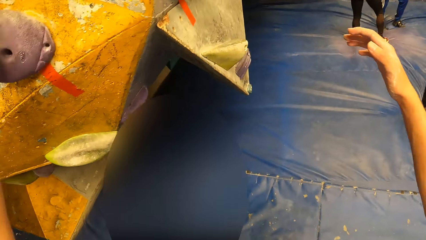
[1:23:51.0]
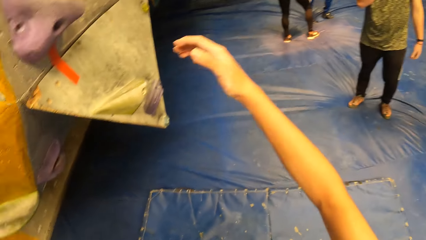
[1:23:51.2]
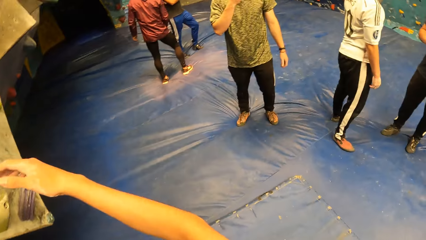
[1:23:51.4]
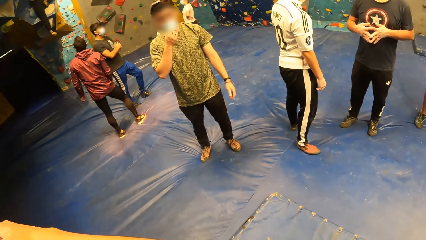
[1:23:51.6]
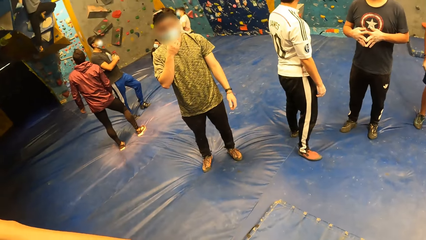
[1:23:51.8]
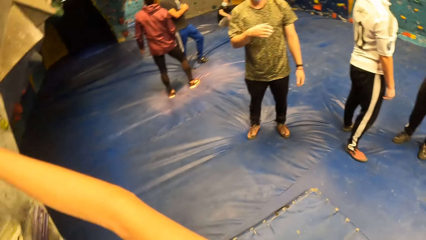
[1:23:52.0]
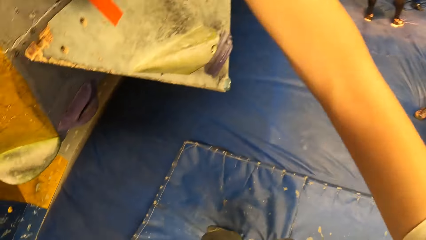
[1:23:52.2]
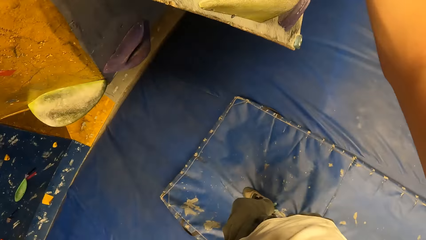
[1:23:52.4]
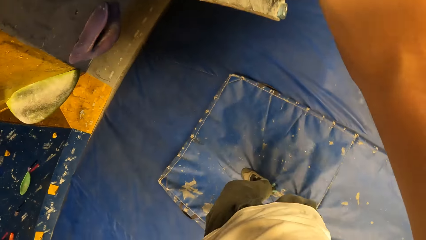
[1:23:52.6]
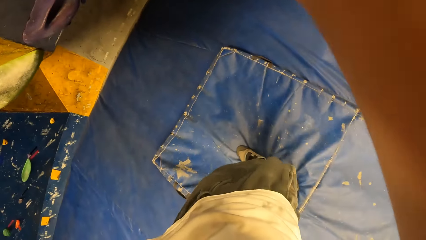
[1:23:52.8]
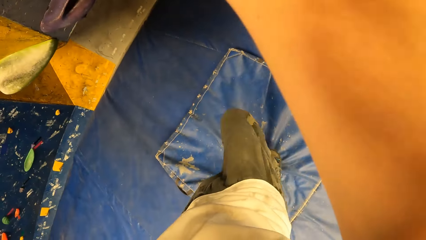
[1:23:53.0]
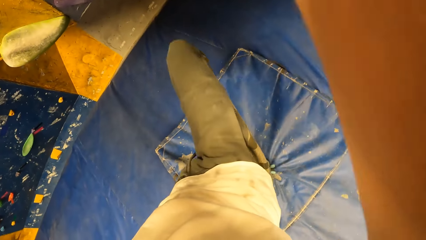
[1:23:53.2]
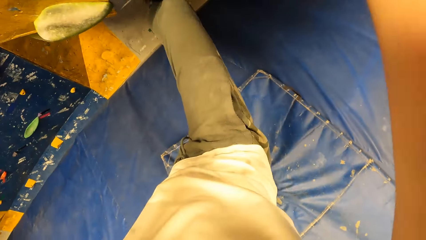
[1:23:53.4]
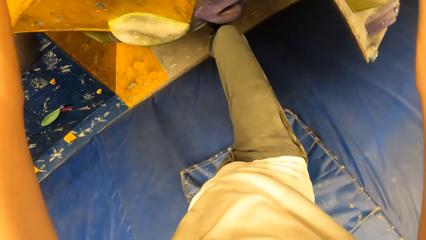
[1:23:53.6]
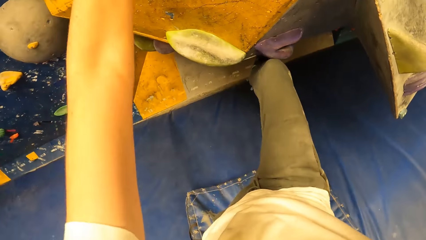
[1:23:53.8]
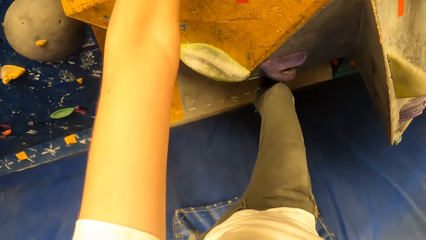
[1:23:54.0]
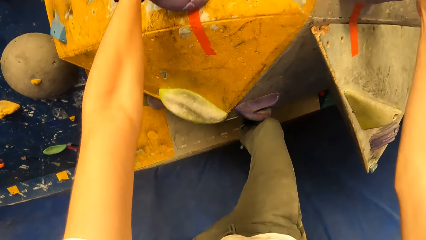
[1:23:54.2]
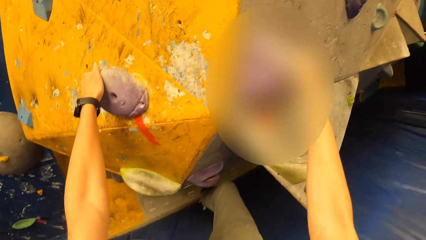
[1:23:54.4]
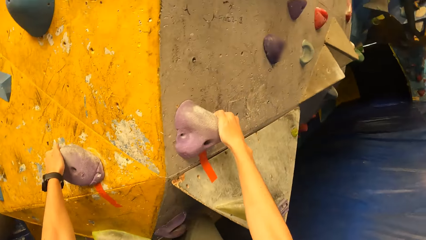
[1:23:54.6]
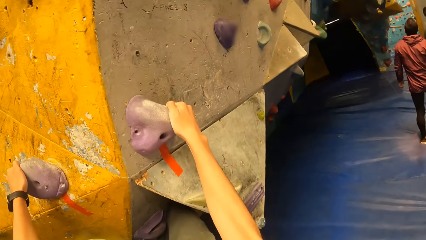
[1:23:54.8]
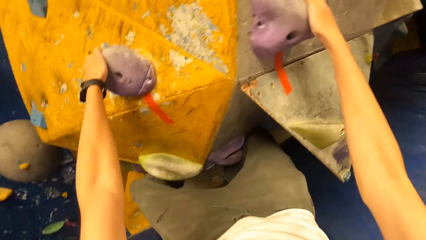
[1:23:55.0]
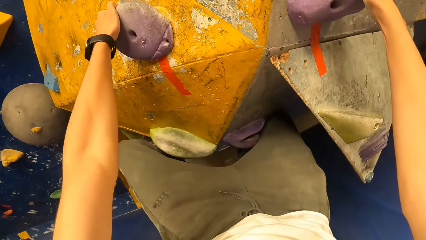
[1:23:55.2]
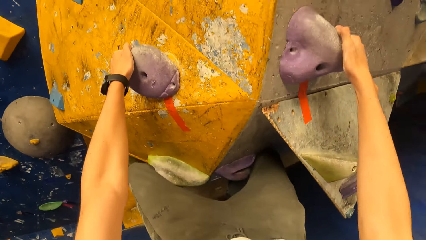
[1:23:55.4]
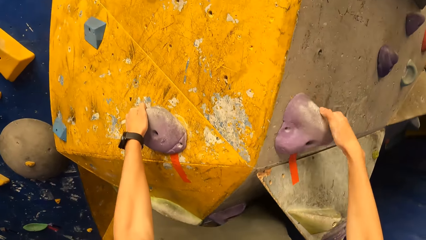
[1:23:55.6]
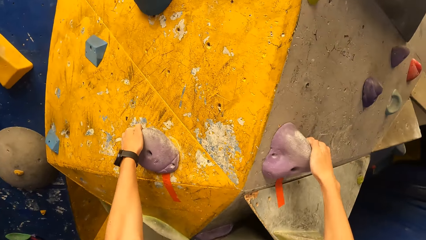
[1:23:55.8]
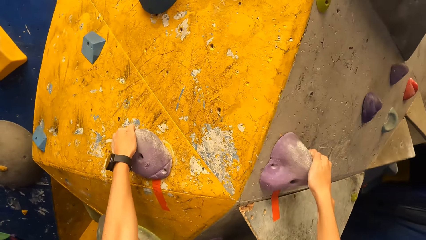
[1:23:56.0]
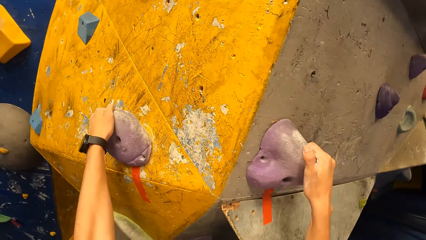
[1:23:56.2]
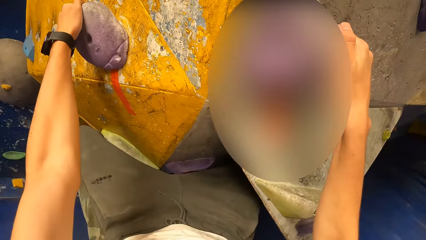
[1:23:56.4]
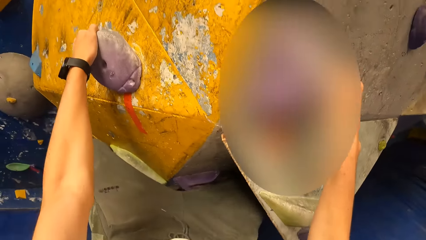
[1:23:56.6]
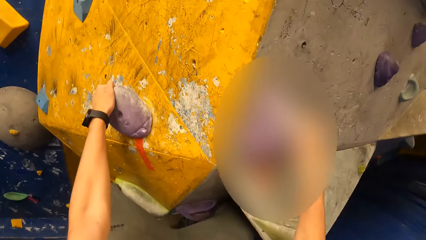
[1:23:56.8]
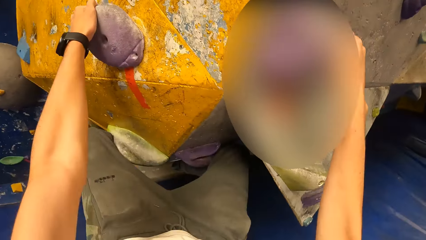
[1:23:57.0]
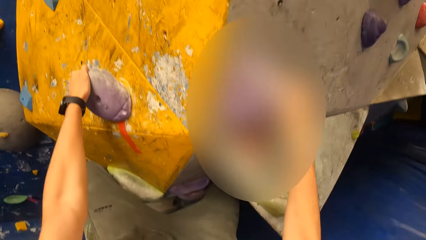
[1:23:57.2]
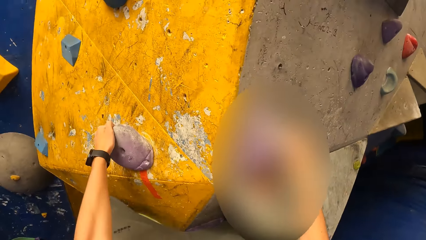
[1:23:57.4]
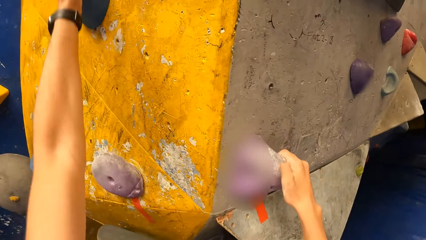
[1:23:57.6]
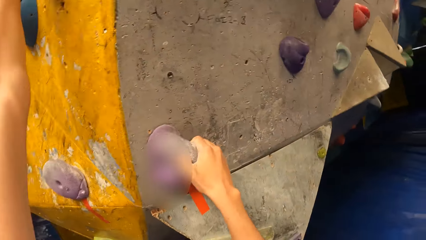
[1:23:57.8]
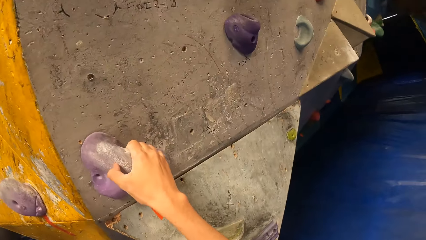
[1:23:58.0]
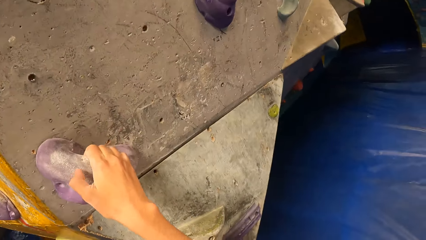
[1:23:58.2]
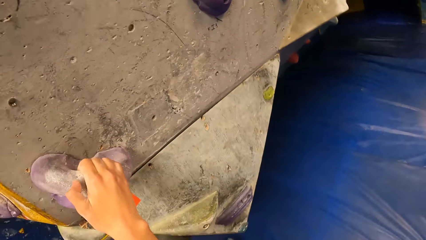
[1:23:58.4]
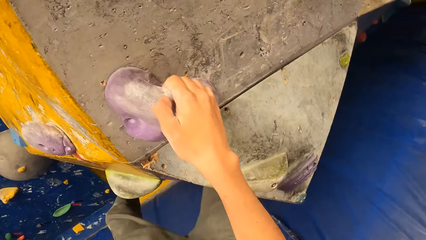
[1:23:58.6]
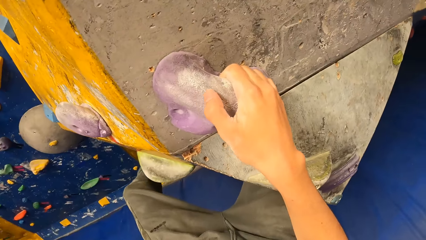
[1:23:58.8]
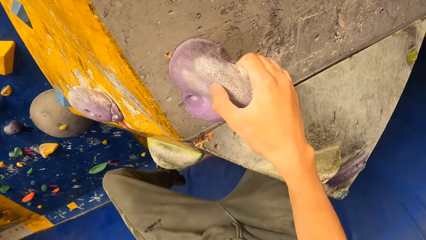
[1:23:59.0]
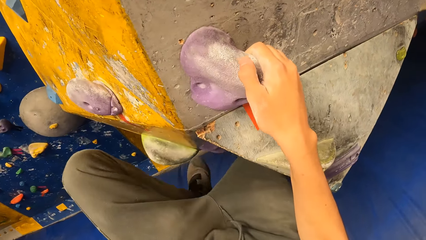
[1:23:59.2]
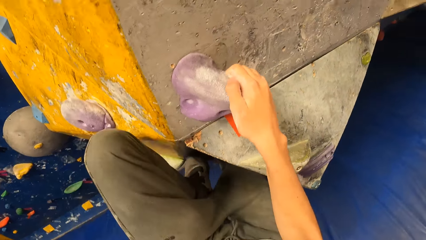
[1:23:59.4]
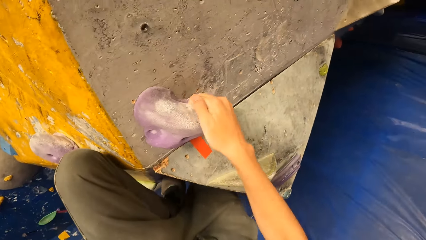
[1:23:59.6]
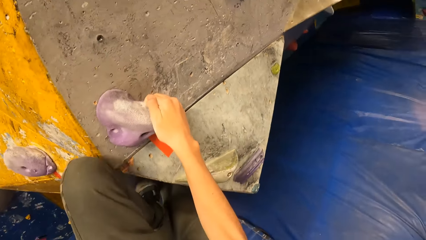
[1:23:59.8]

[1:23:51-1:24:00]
The camera wearer holds the board. They climb the rock wall with both hands. They look aside. They raise the right foot. They climb on the board.

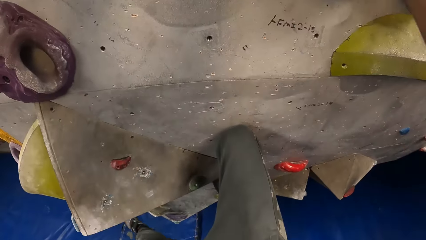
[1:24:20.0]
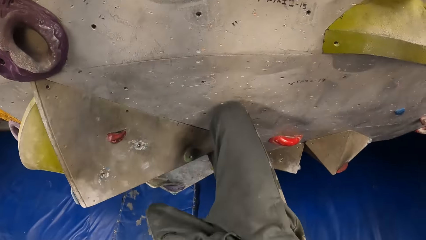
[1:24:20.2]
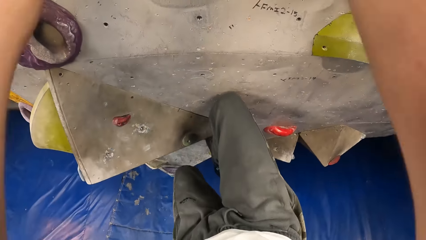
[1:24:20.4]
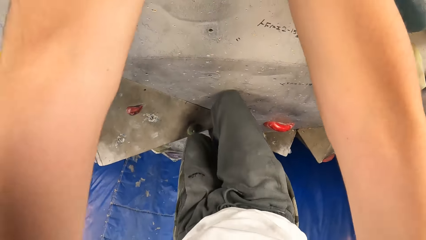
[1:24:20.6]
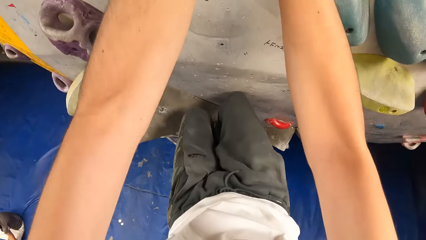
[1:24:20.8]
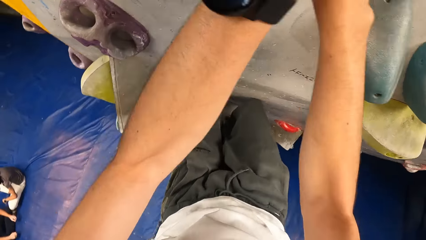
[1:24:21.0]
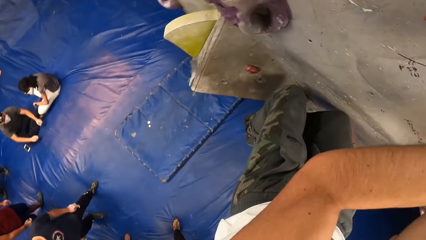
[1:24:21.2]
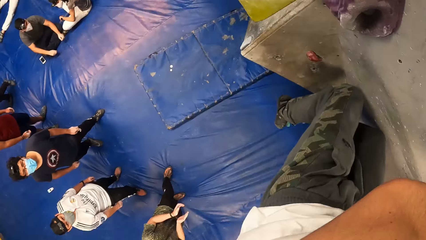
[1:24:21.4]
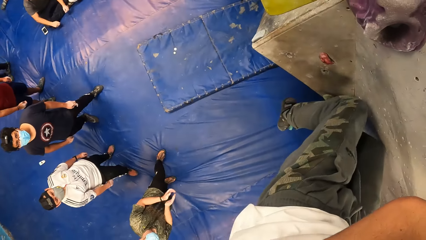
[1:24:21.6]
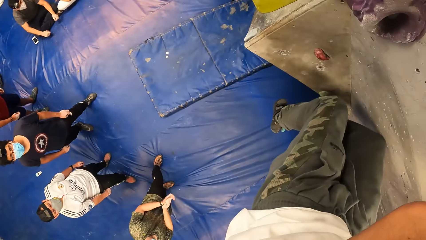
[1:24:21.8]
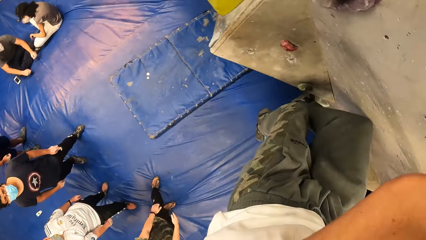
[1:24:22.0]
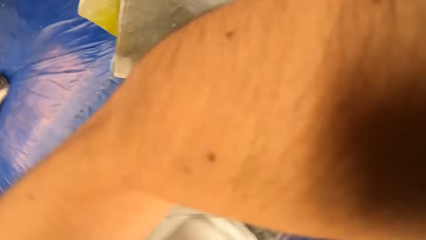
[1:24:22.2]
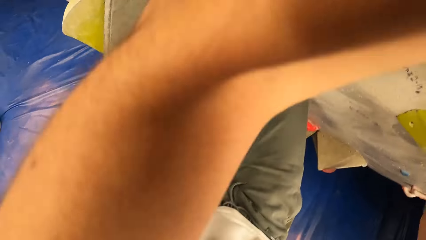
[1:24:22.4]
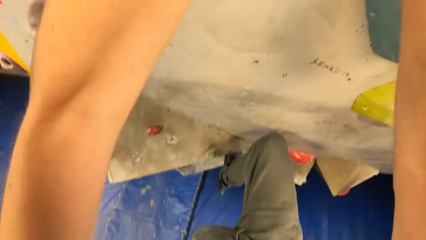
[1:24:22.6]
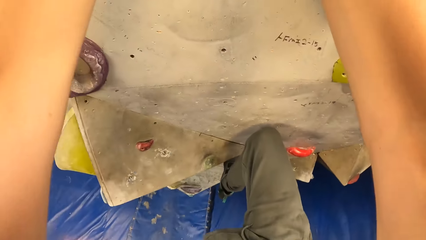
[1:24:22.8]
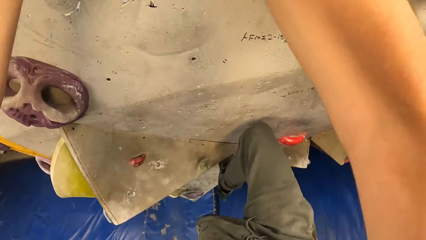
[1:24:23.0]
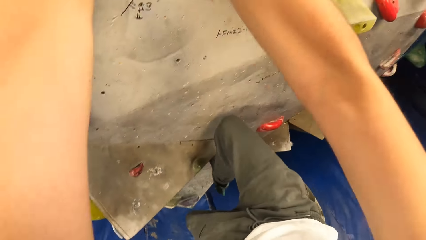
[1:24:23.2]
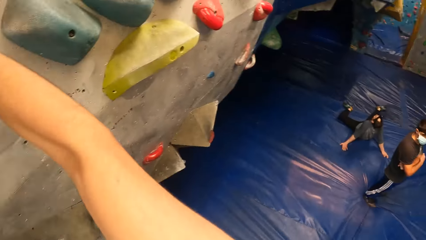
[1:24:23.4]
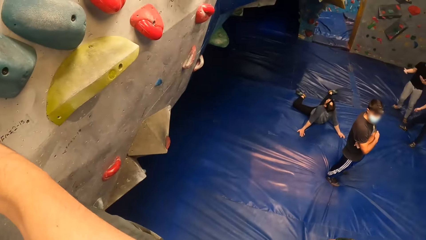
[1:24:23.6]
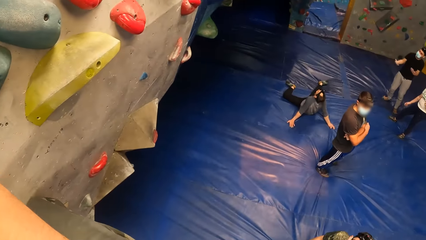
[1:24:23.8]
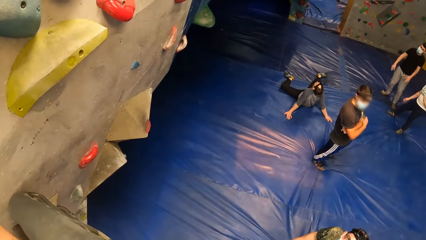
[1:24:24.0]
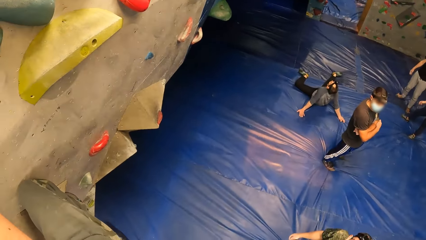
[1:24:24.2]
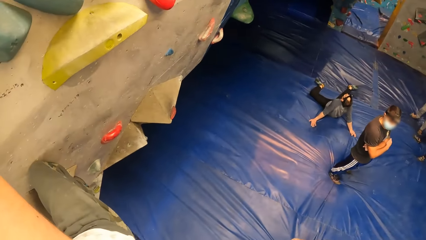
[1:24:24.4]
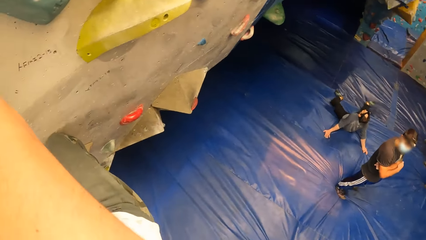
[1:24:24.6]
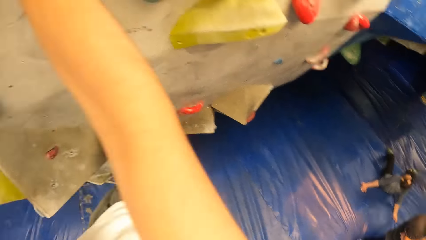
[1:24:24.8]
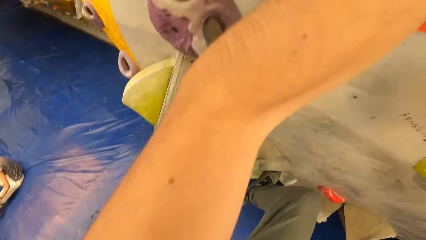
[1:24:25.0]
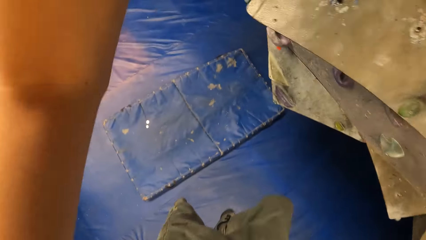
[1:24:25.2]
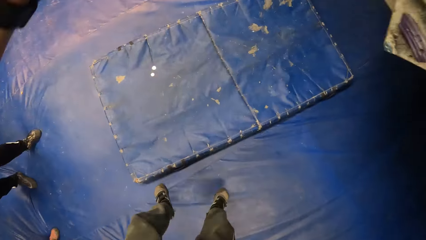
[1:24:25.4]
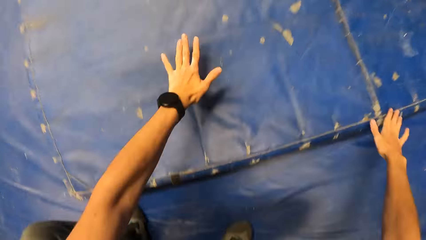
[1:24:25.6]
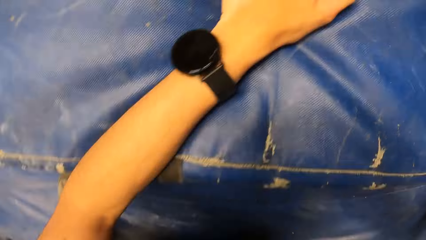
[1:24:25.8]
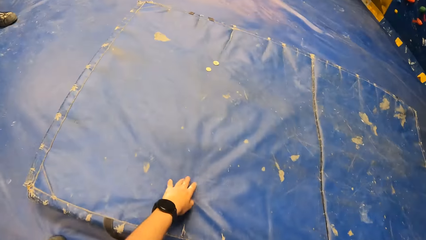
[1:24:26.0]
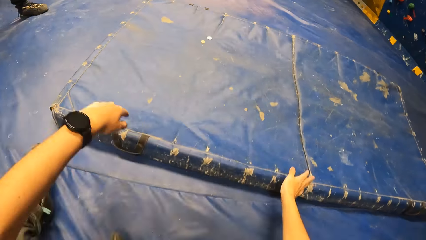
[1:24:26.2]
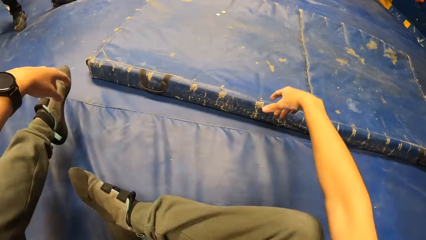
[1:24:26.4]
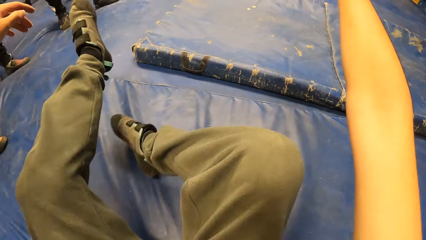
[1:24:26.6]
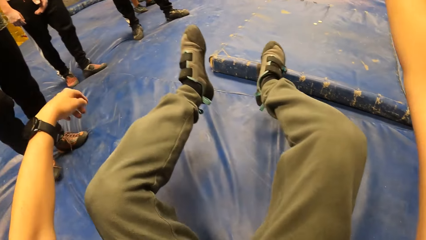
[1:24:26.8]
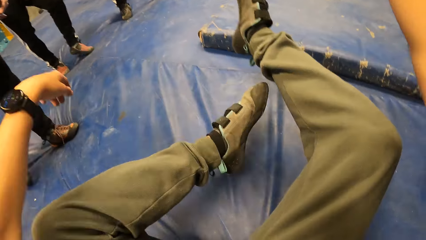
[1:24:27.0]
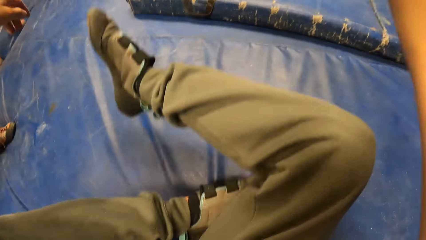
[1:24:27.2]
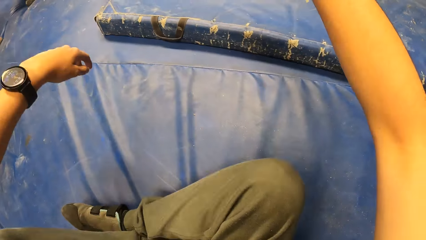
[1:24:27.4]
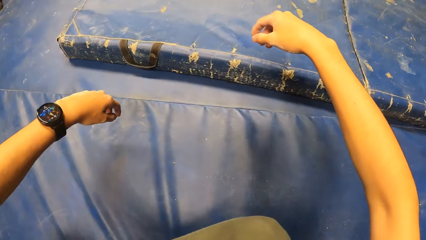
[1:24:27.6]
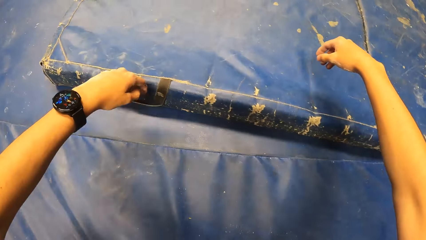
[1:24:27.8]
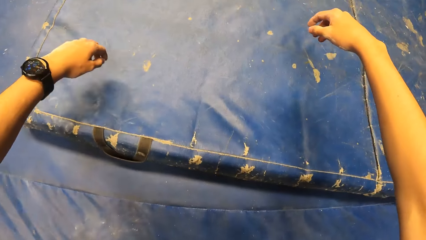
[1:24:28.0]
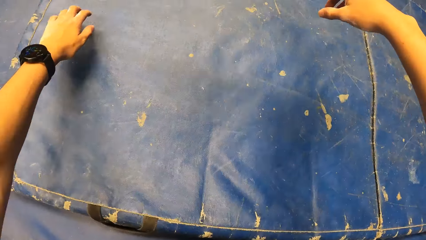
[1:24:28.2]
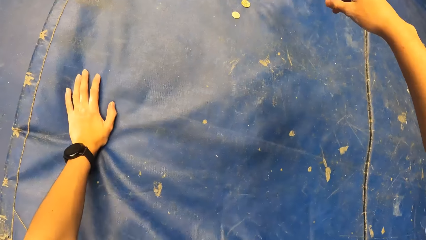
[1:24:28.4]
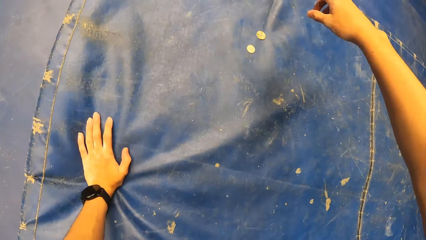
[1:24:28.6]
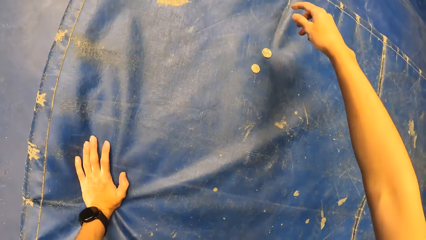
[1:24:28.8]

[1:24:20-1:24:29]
The camera wearer looks at the canvas side by side. They jump on the canvas. They hold the canvas.
